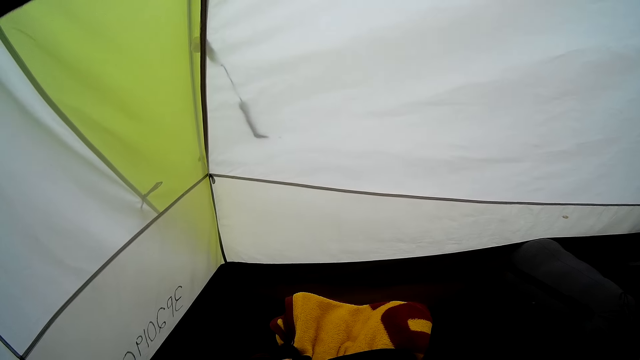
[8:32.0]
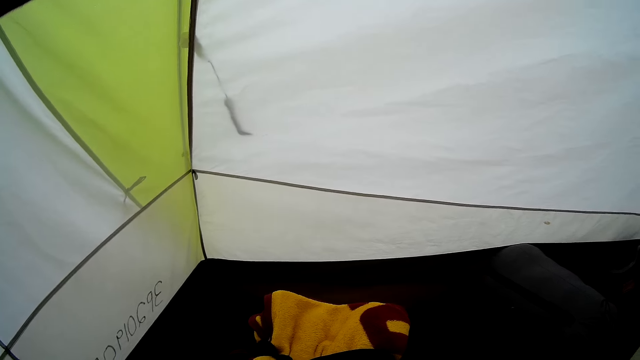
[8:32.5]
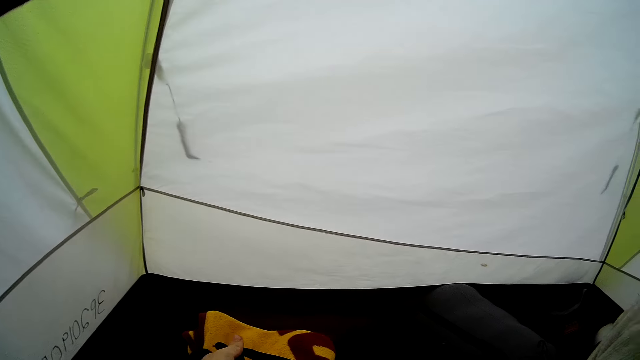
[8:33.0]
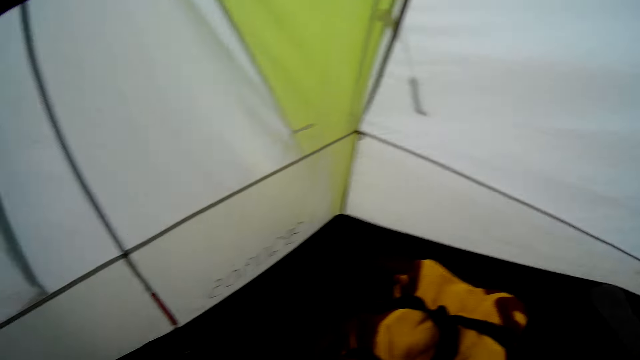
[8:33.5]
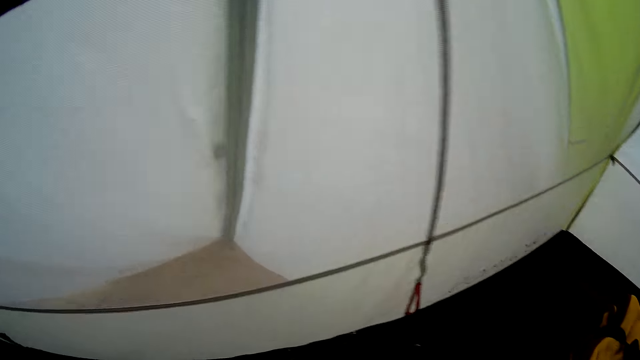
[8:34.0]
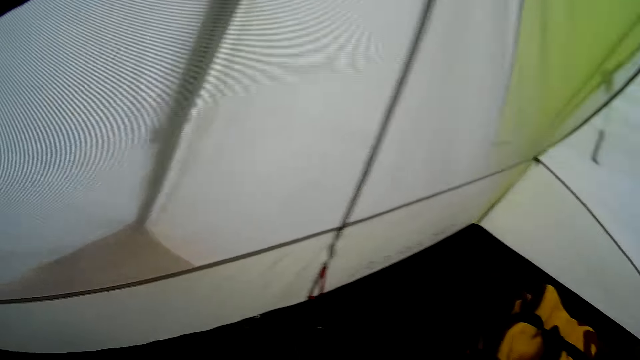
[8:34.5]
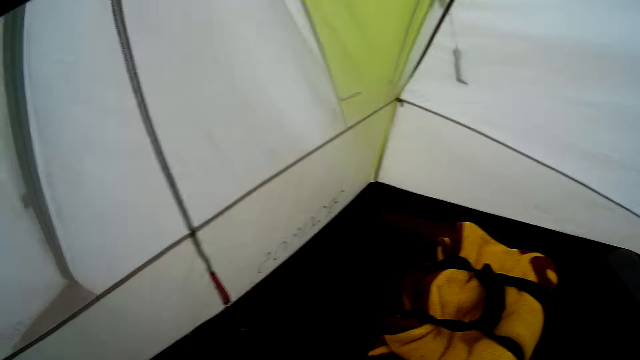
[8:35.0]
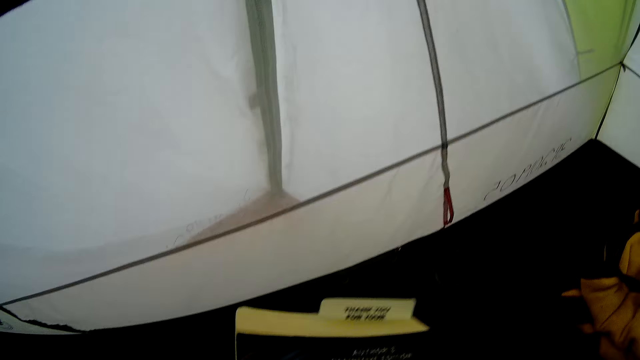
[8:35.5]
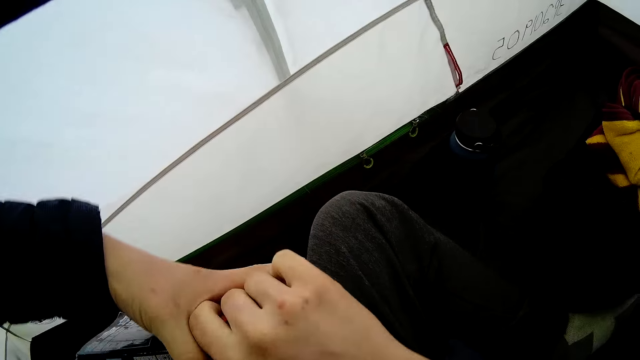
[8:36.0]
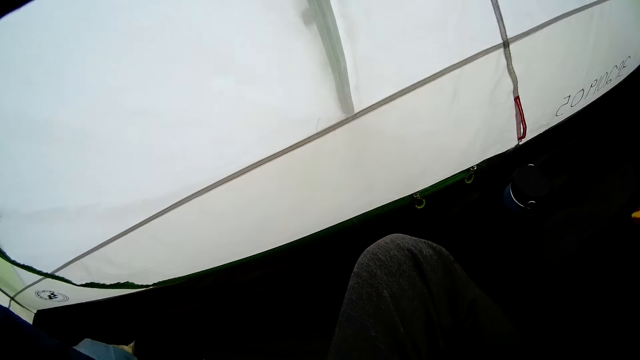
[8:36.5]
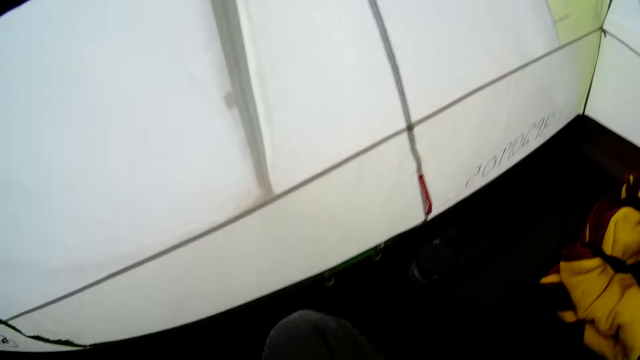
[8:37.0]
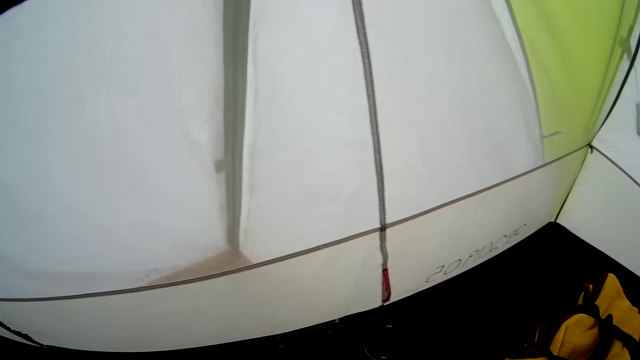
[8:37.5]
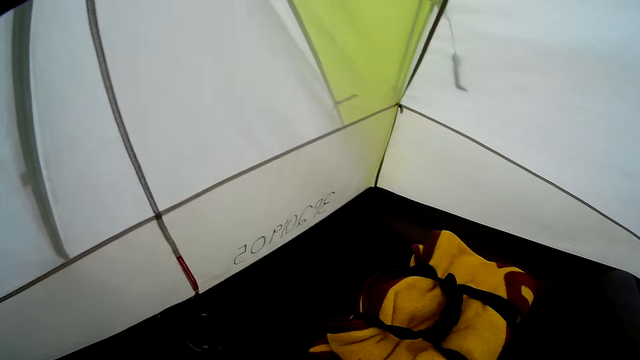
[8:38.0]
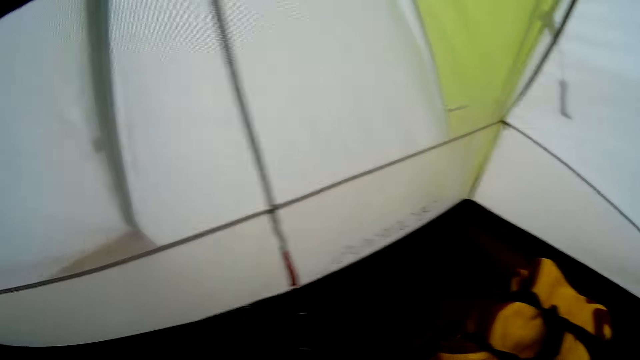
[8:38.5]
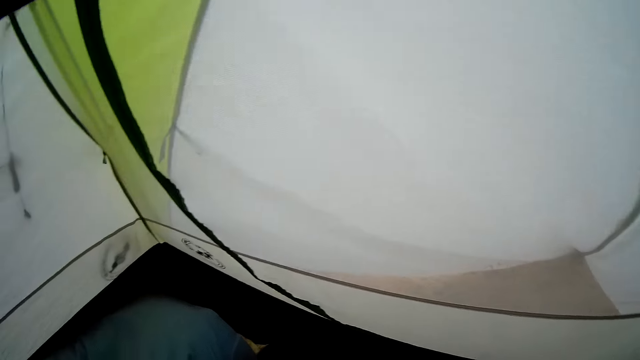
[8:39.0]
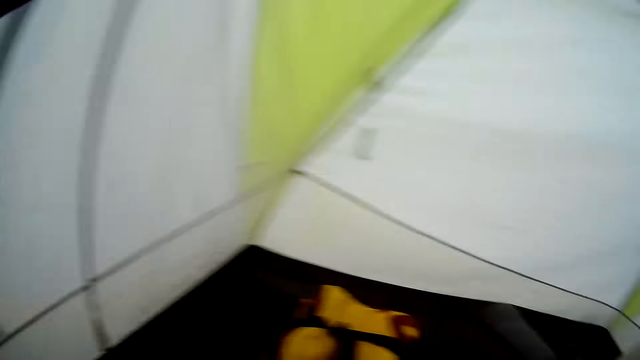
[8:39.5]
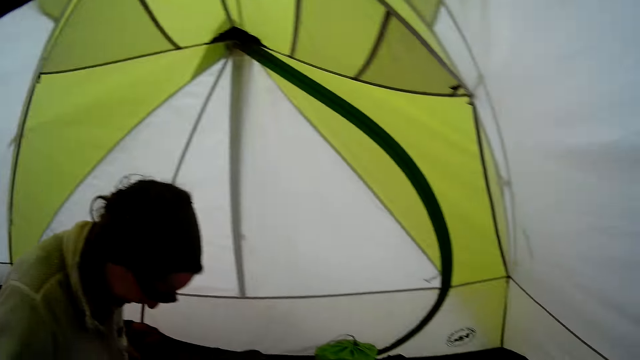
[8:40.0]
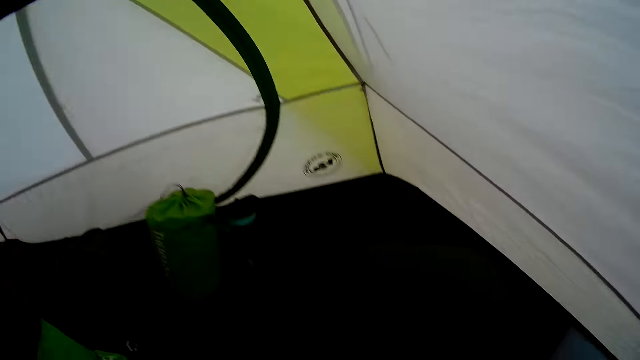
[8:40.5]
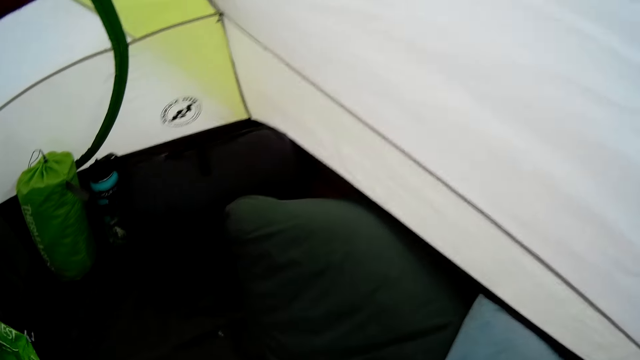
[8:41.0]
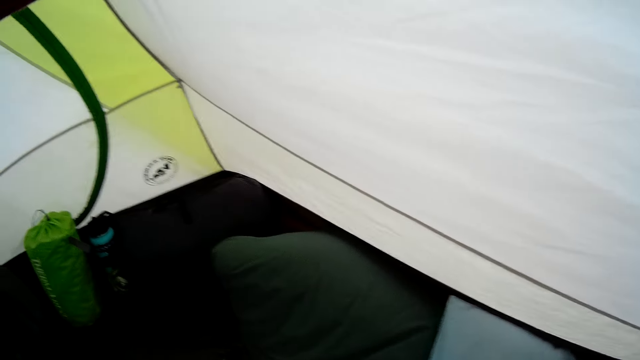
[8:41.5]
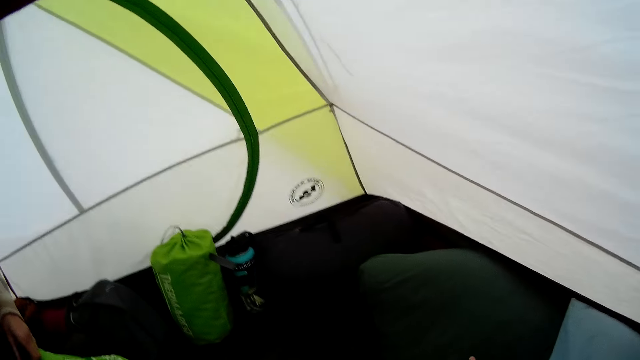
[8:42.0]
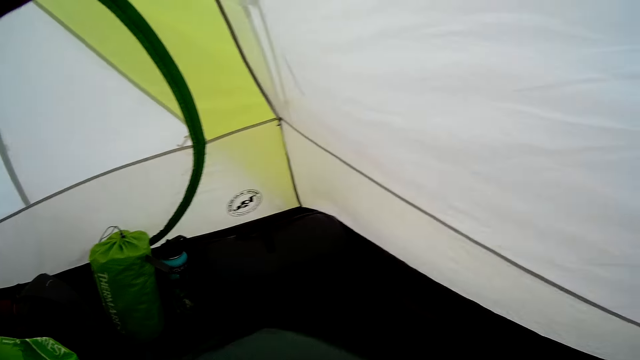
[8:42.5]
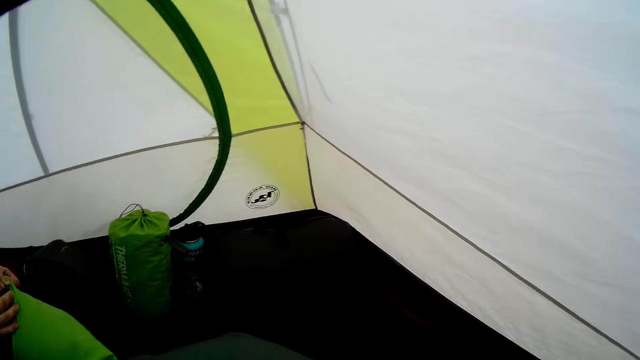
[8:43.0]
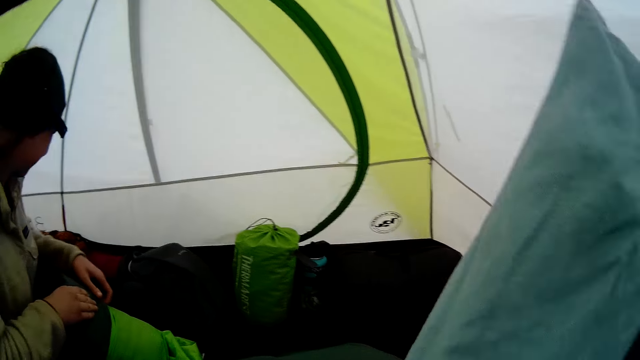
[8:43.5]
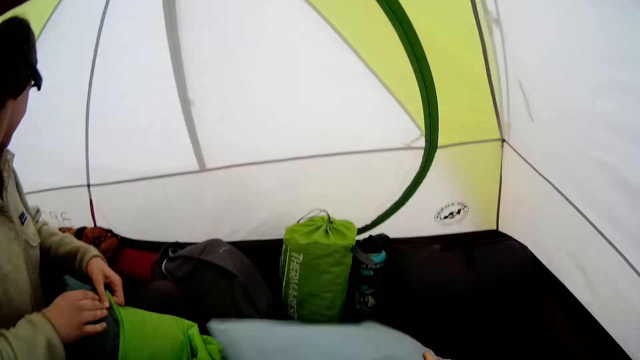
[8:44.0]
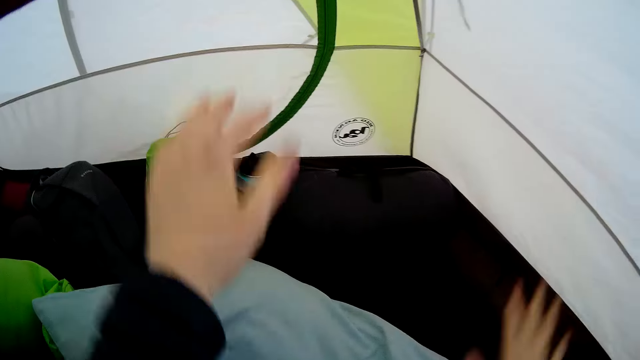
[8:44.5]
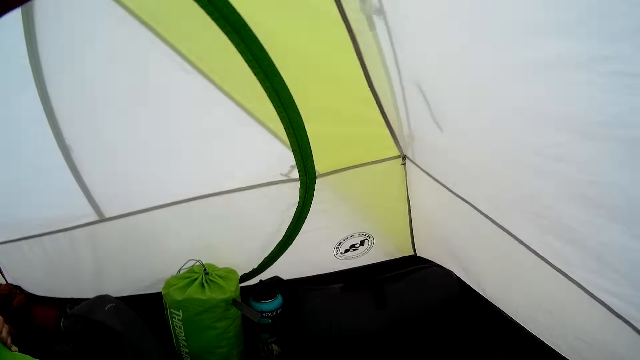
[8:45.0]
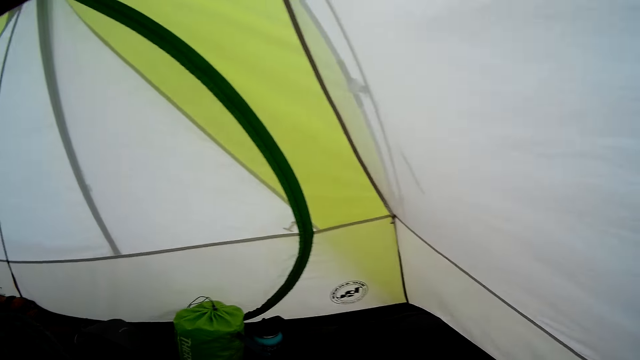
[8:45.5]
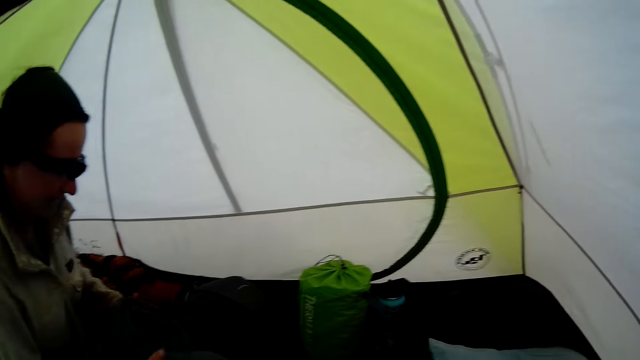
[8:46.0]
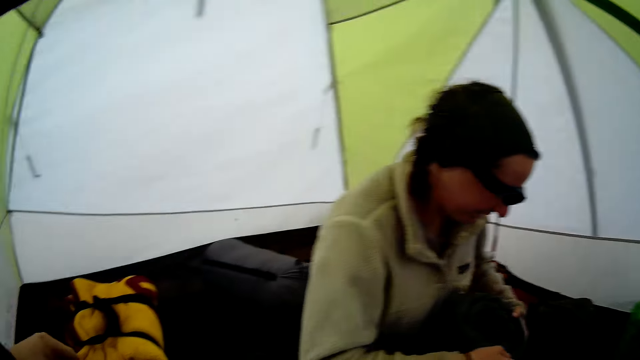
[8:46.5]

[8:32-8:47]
The camera wearer ties the blanket with a ribbon. They hold the book. They pick something. They look around. A person moves the cloth in the fabric. The camera wearer moves aside the fabric. The person moves the bag. The camera wearer moves the hands up. They take the pillow.

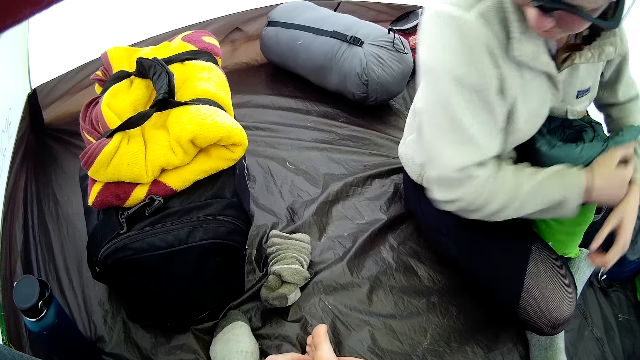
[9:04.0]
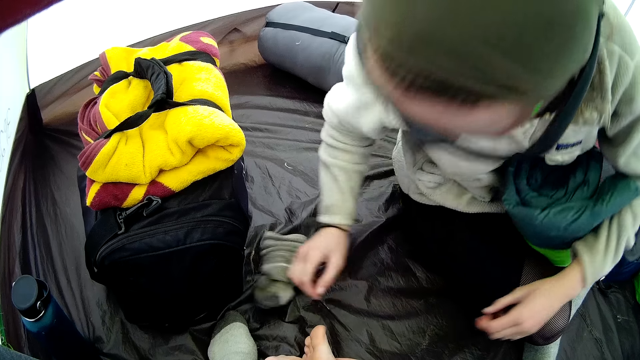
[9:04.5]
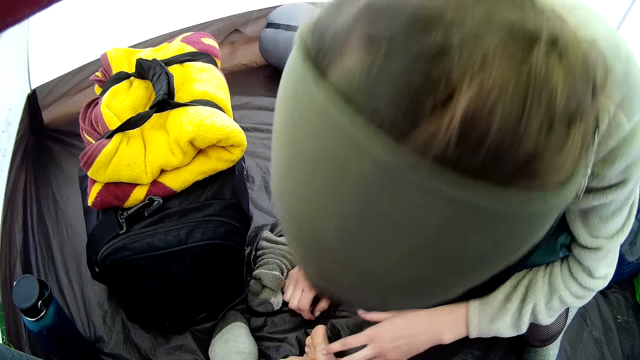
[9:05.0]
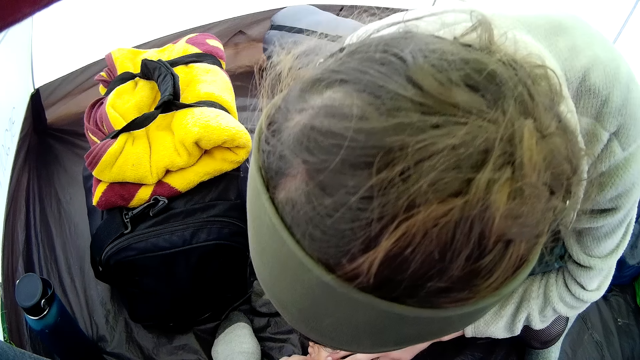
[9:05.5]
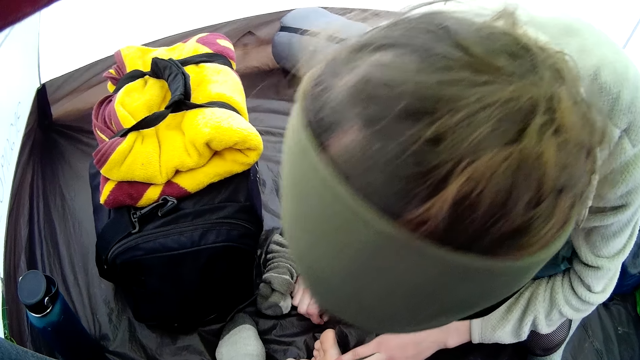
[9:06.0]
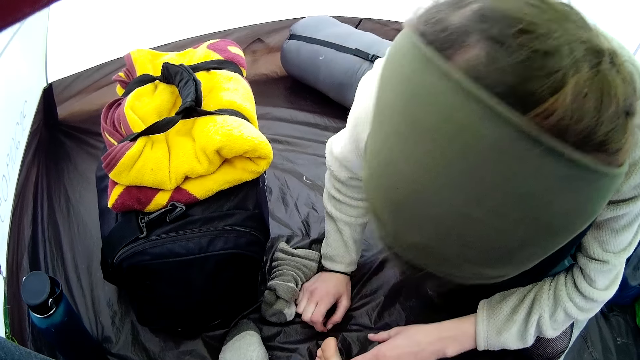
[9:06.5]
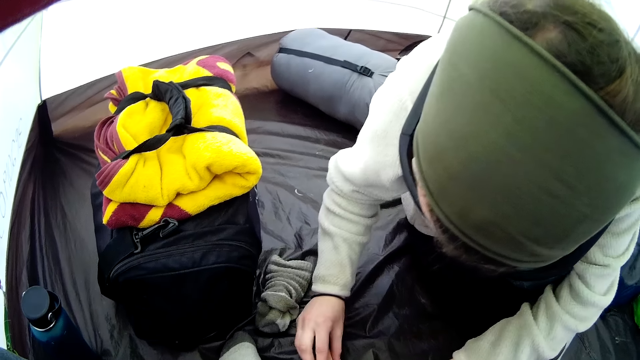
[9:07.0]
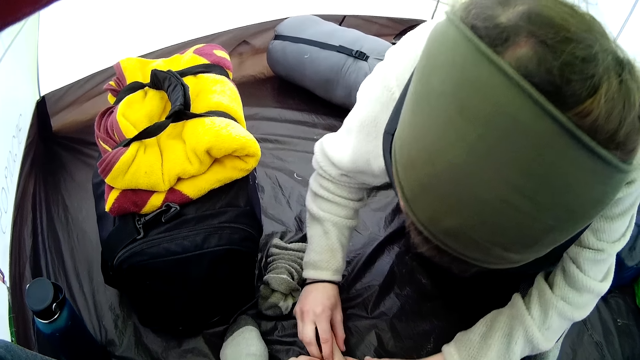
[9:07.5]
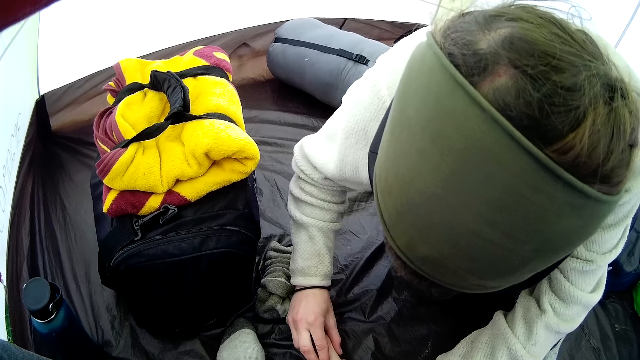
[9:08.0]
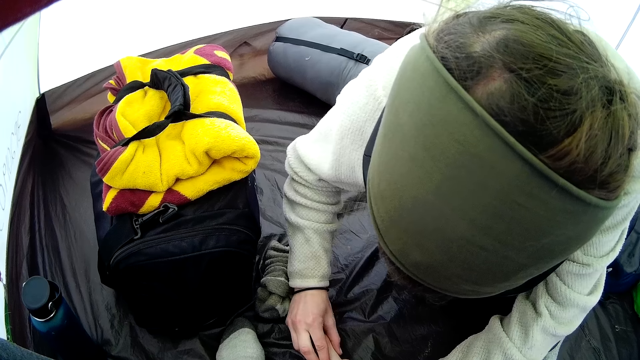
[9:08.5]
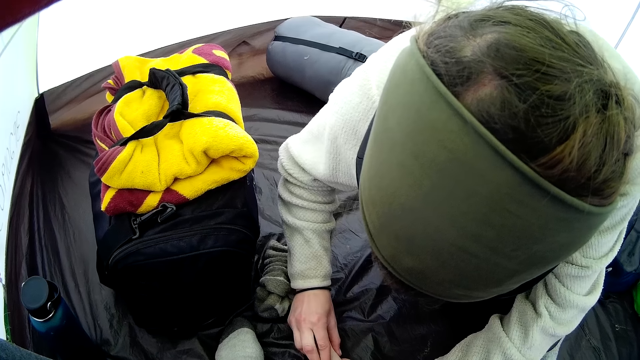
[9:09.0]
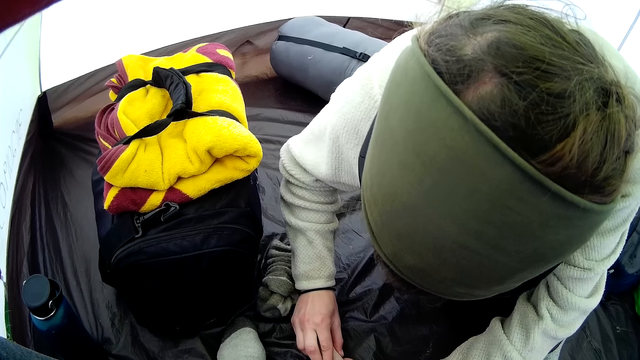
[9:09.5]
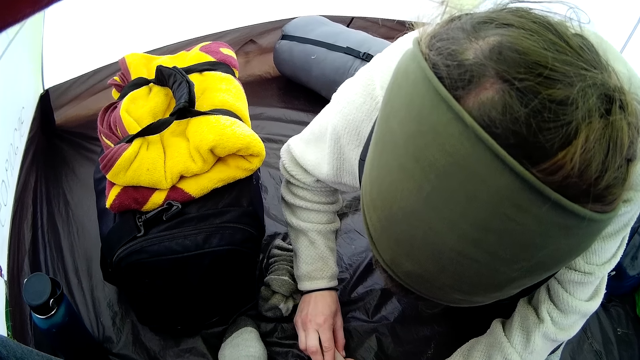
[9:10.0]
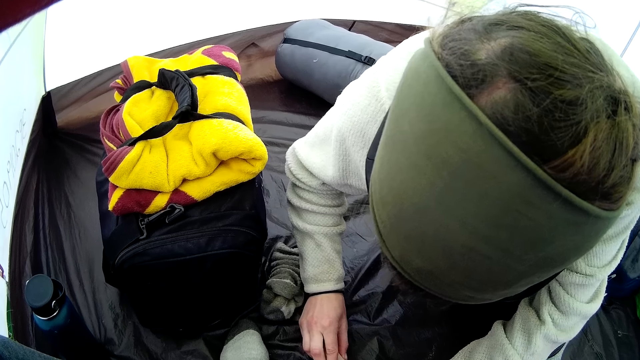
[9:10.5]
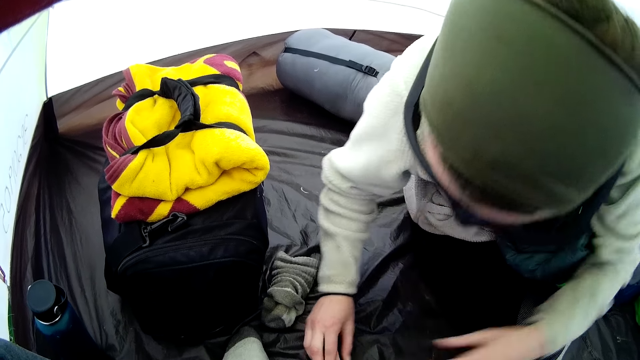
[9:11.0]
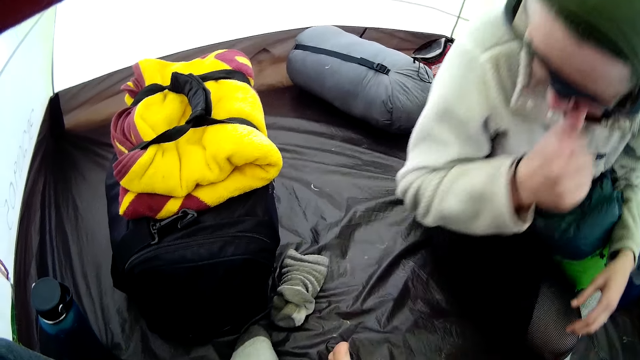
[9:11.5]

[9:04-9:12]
A woman leans forward. The woman touches the camera wearer's foot.
